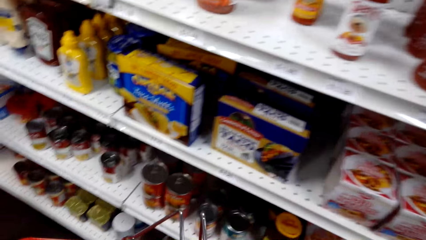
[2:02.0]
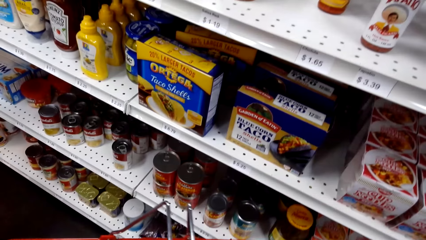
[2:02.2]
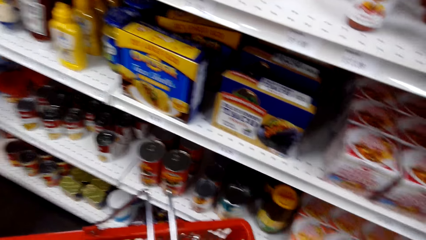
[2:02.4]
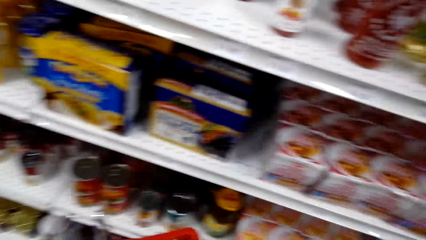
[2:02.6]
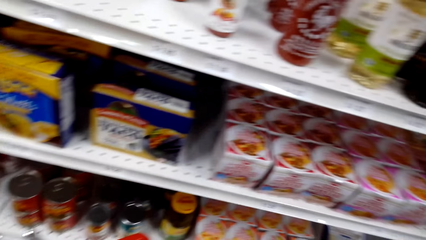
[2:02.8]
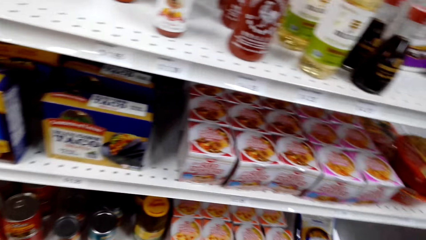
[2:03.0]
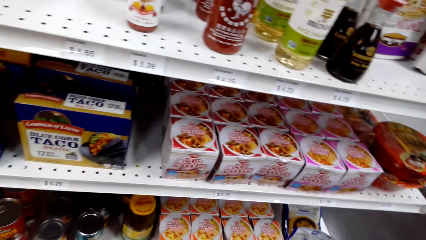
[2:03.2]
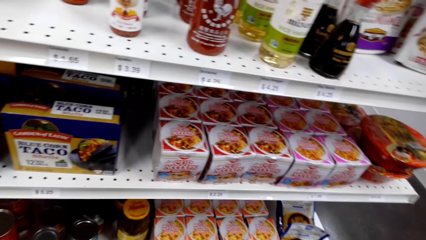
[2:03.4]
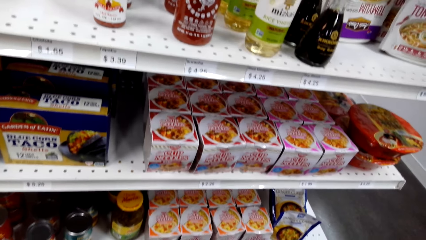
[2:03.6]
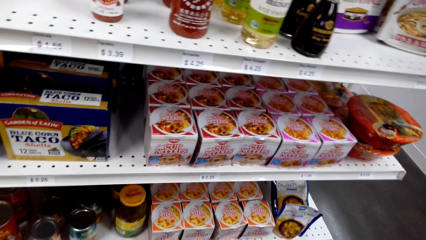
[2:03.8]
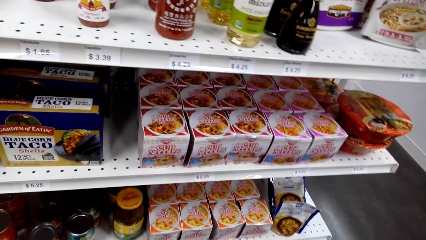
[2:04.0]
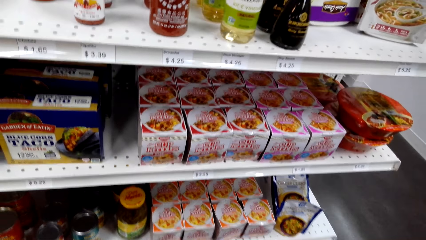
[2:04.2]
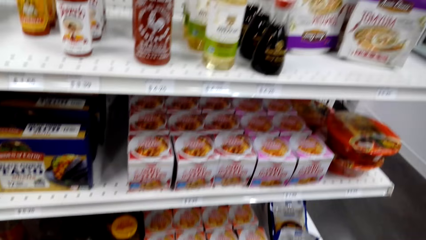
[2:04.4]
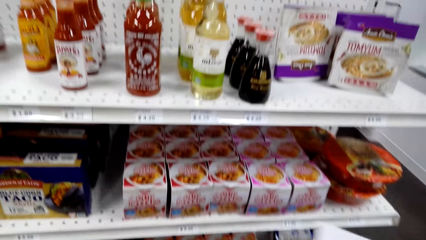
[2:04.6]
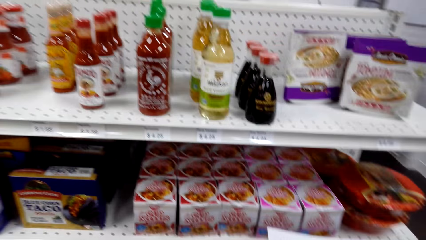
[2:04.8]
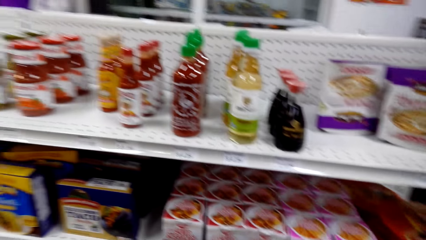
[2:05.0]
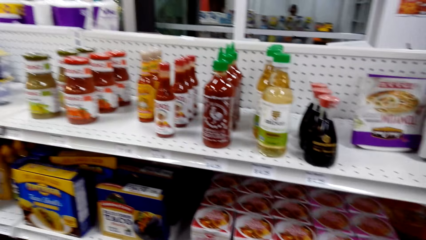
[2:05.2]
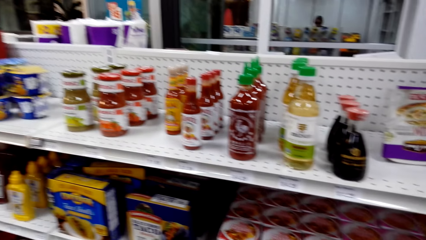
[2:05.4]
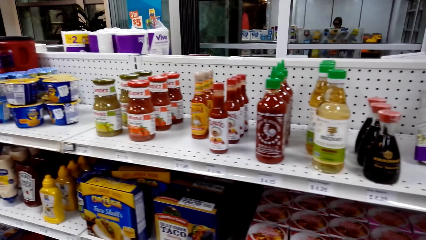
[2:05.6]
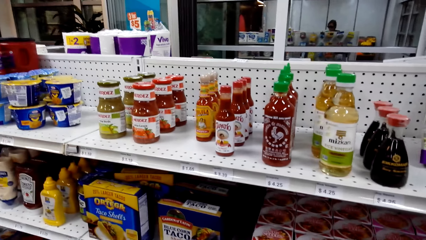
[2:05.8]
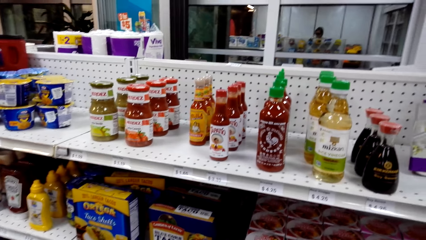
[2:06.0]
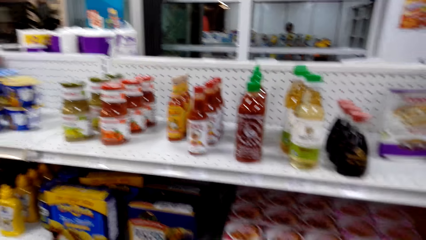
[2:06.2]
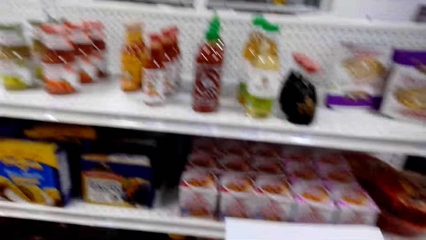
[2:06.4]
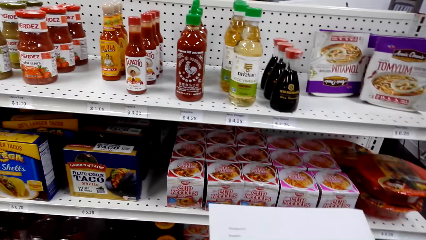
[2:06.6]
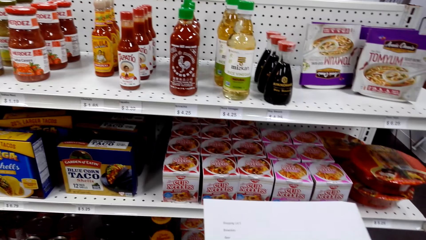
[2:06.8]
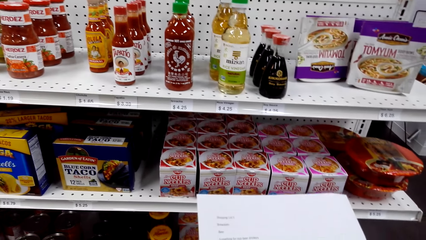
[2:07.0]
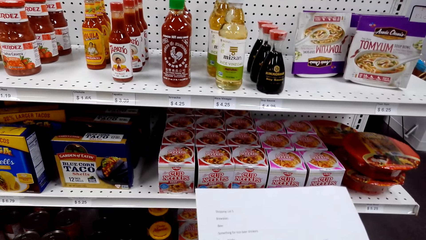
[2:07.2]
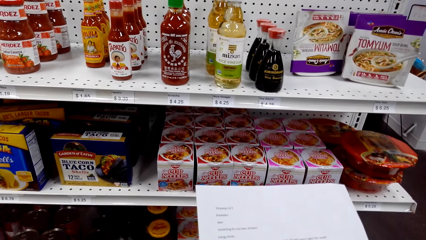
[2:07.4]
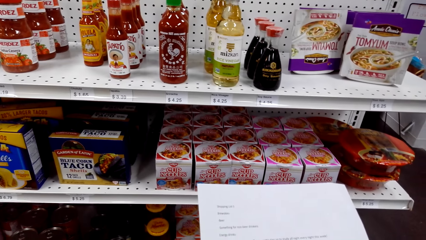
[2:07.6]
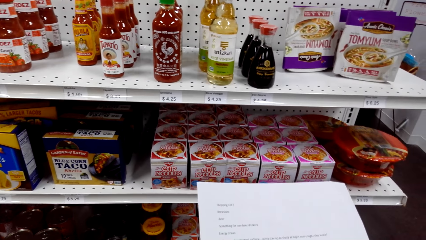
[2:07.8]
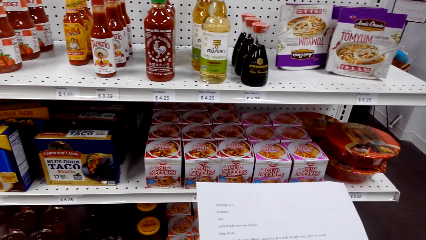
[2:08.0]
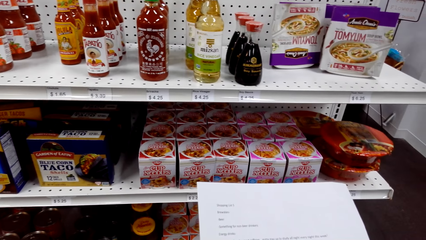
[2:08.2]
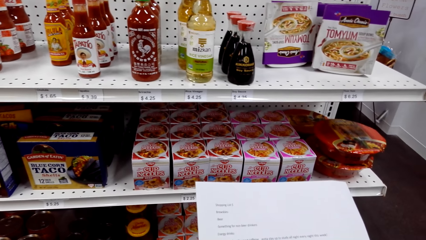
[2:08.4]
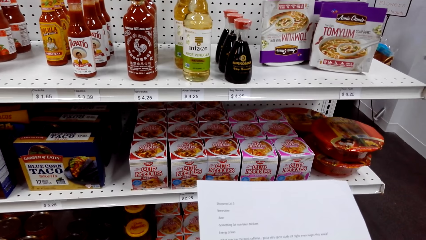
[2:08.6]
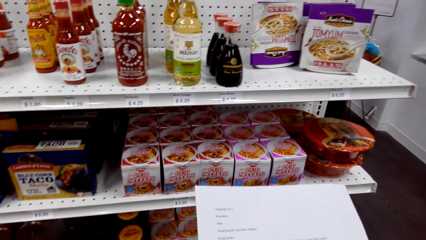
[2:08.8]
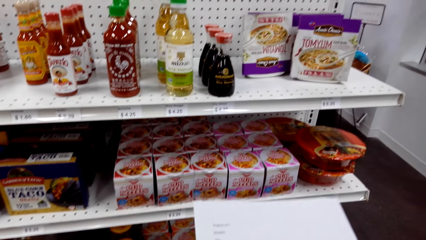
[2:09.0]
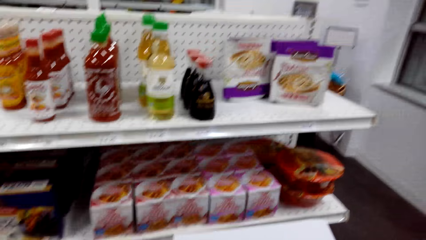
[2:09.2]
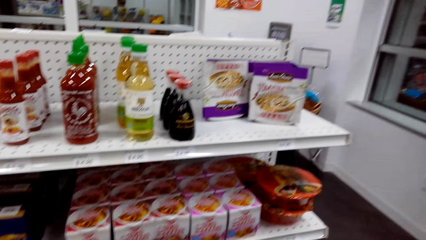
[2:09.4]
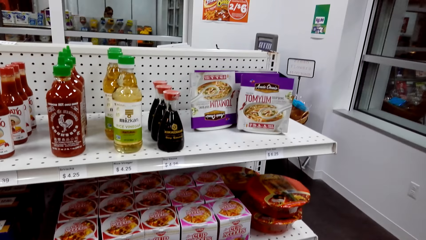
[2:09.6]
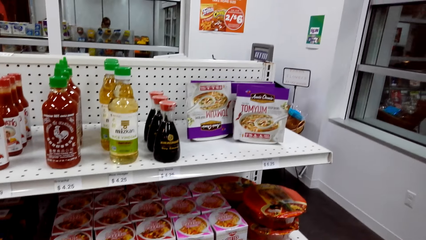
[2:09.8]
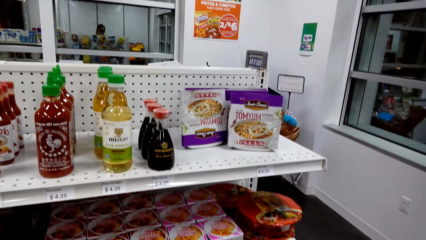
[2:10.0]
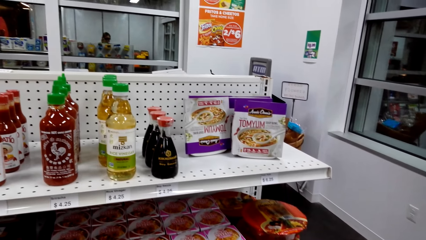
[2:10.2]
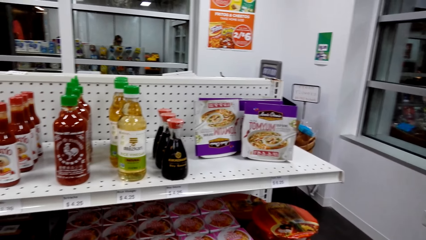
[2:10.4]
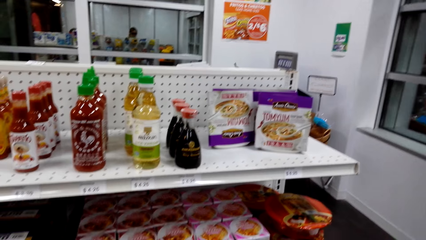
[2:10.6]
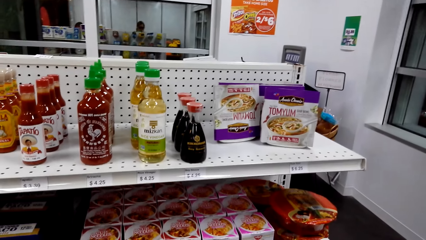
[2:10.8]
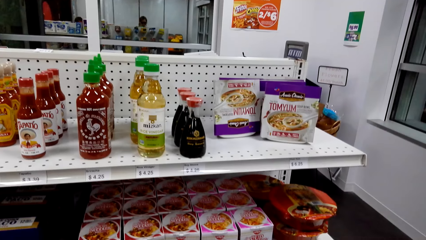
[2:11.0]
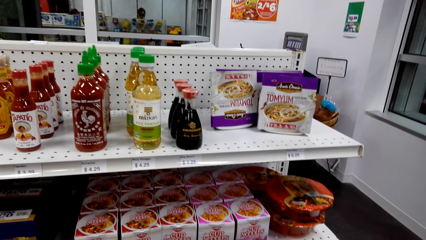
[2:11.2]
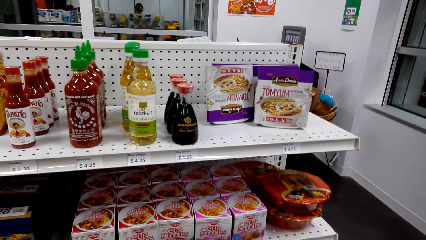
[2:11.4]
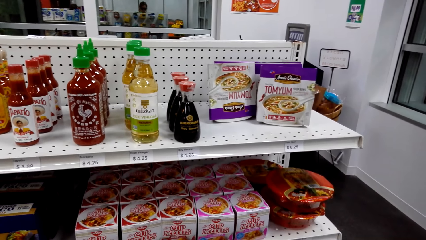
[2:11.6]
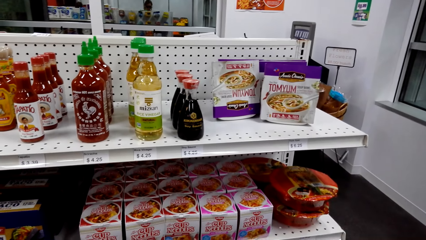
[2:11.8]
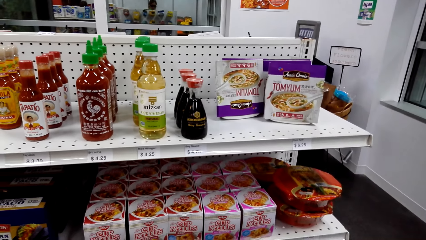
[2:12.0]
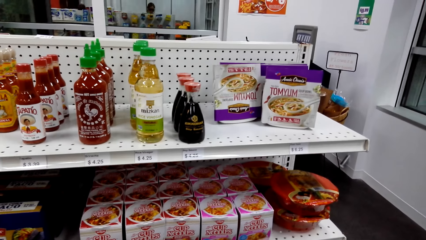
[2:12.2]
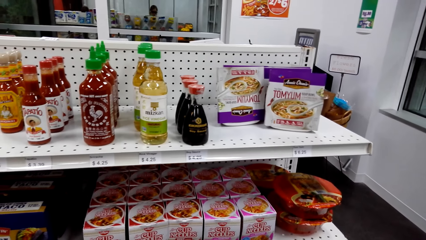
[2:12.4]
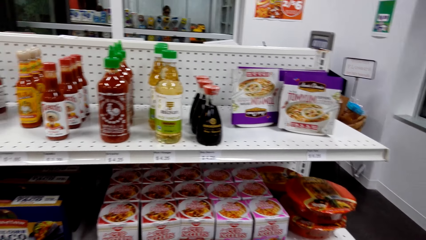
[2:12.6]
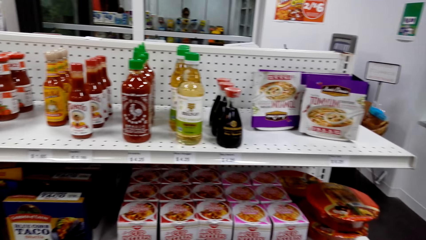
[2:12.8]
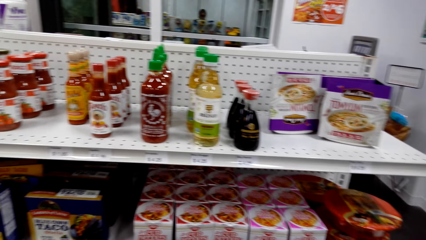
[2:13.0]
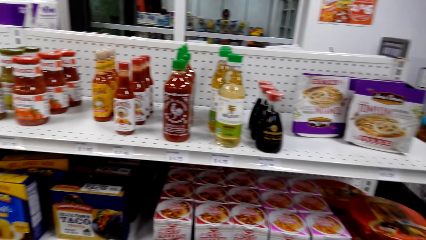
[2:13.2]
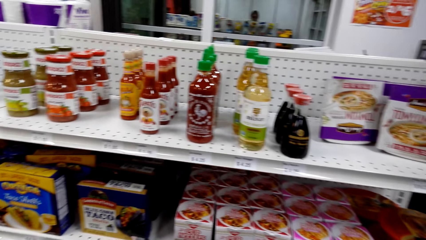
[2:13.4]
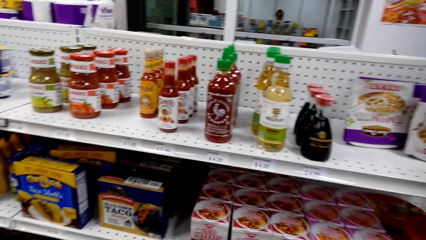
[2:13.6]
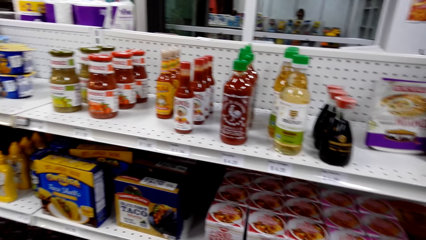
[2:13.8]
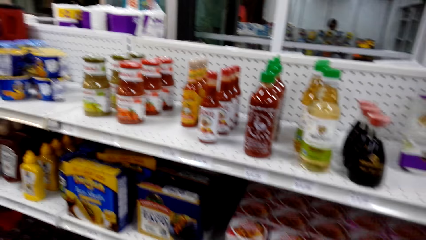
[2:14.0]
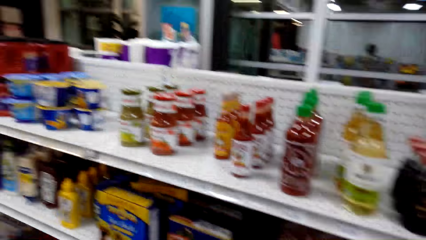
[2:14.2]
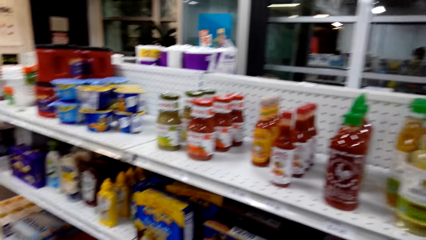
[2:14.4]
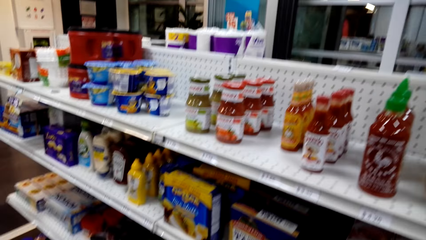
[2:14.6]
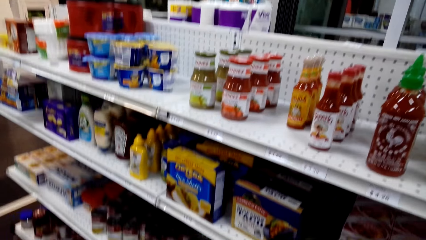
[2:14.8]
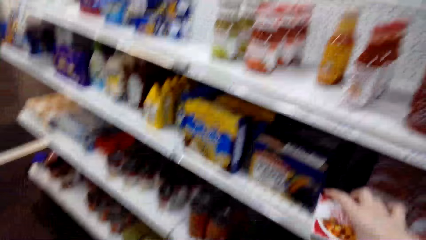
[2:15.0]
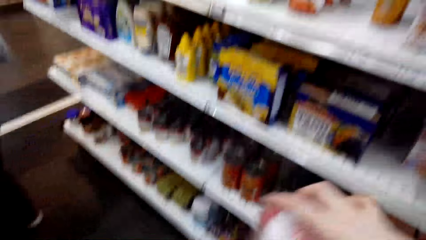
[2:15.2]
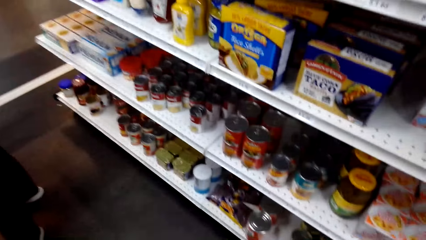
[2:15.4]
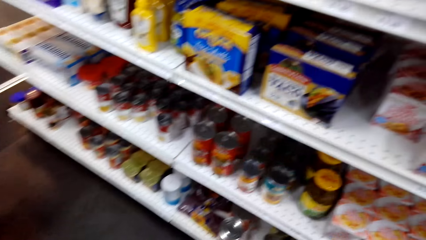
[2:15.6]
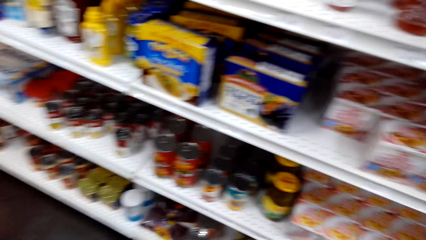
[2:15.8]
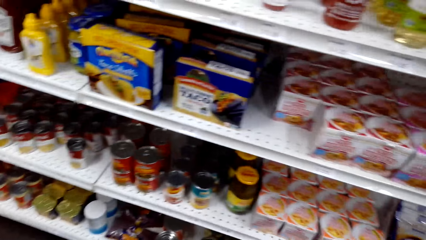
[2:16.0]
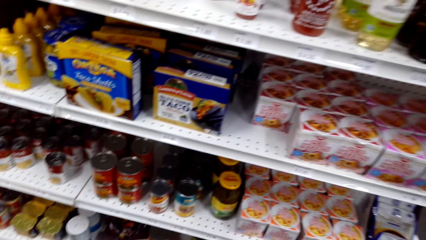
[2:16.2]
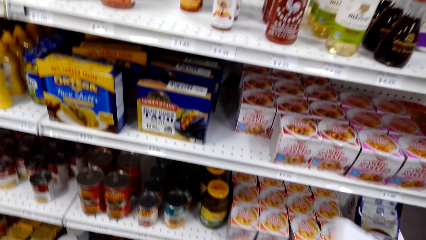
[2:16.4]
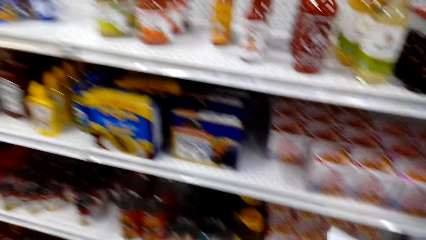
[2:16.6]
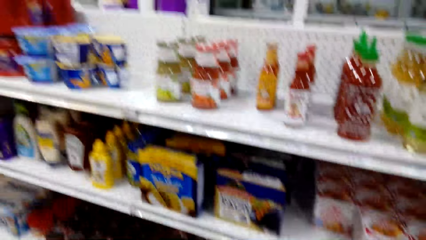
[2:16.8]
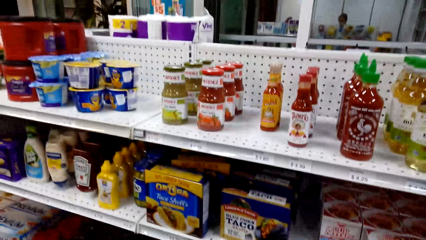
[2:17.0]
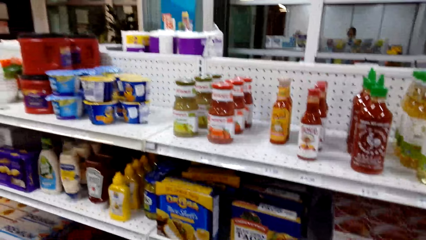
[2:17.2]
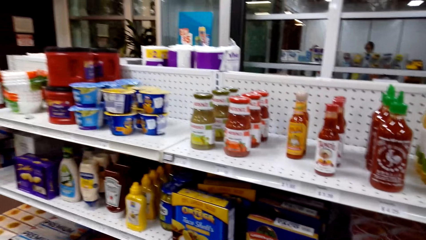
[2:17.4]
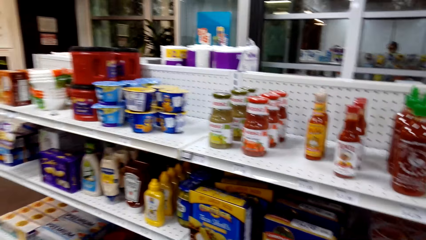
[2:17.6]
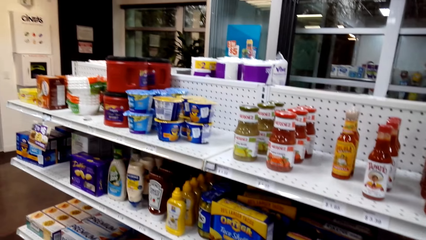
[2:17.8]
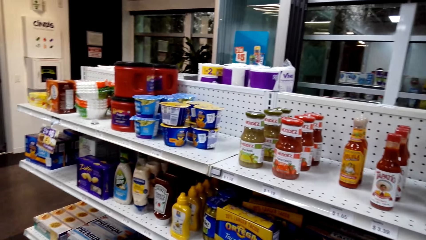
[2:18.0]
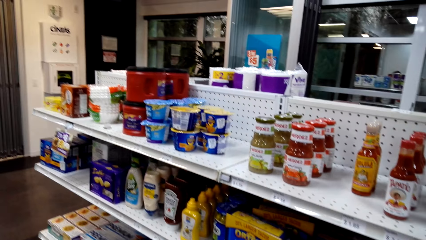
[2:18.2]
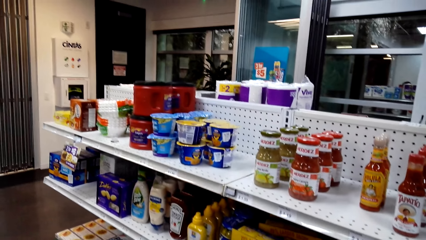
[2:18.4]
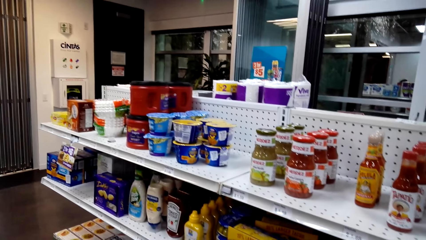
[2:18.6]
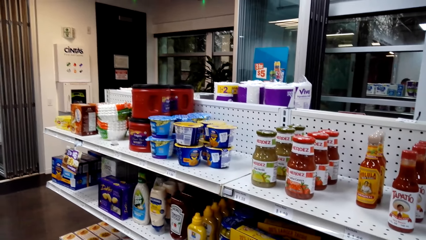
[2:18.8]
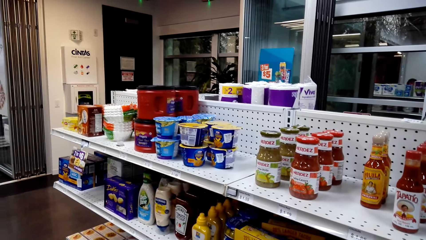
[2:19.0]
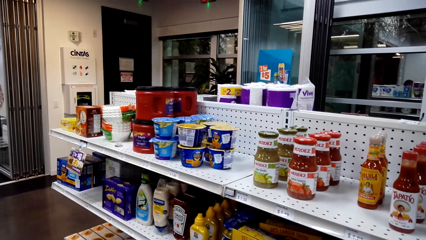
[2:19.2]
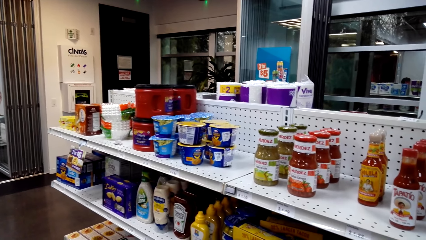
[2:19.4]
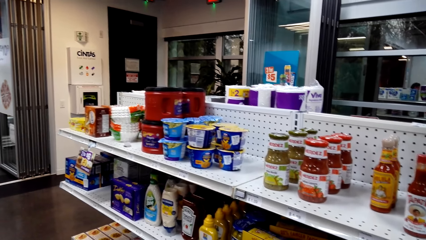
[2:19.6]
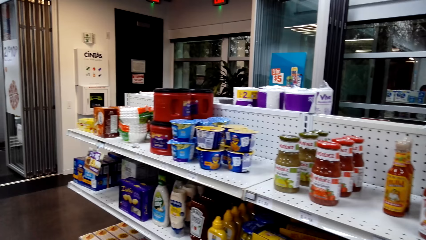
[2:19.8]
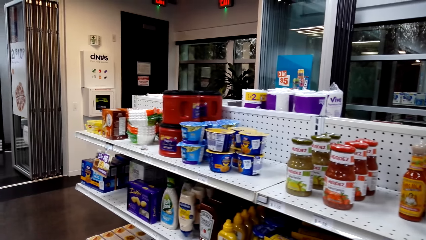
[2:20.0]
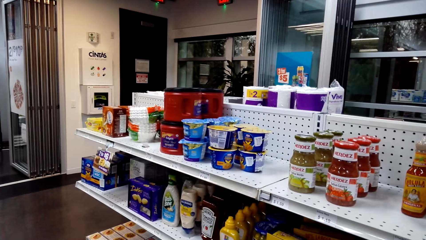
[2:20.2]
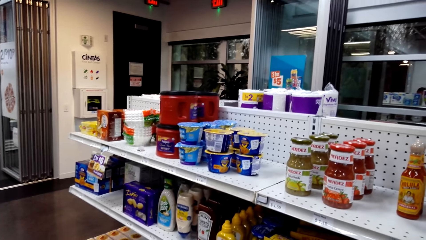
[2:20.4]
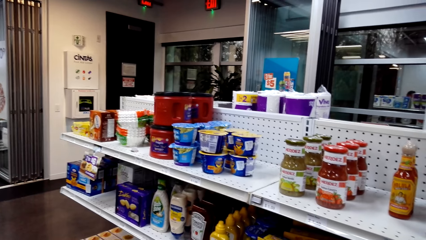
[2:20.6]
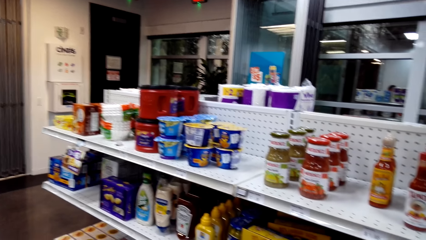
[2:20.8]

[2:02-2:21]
The camera wearer packs the tomyum packet in a supermarket basket. They view items on the supermarket shelving. They view the list paper. They view items on the supermarket shelving. They pick up a cup noodles packet on the supermarket shelf. They view items on the supermarket shelving.
